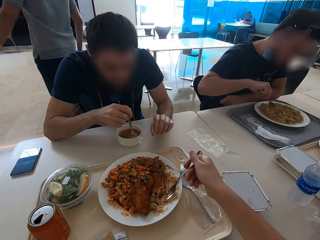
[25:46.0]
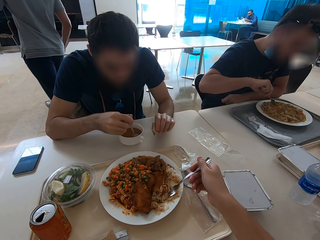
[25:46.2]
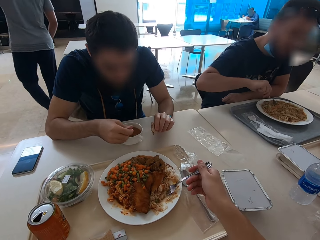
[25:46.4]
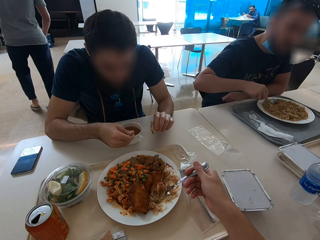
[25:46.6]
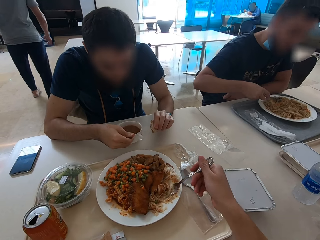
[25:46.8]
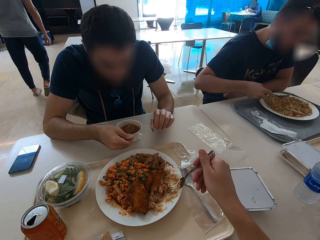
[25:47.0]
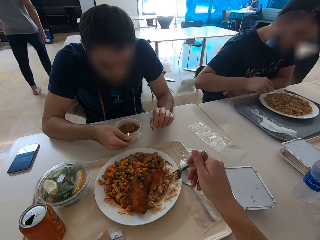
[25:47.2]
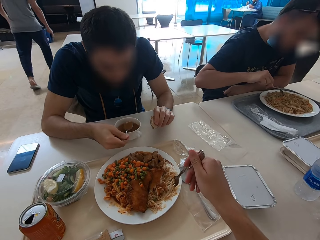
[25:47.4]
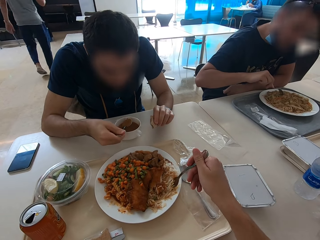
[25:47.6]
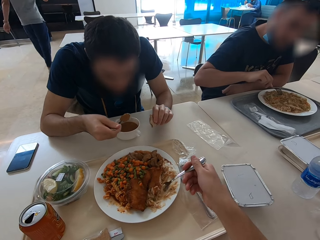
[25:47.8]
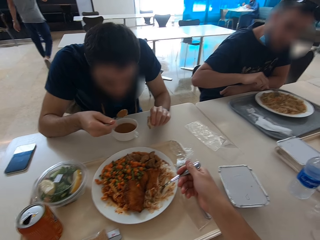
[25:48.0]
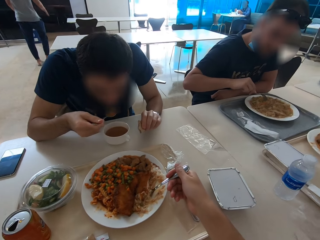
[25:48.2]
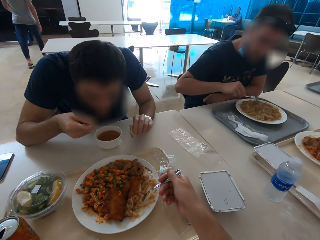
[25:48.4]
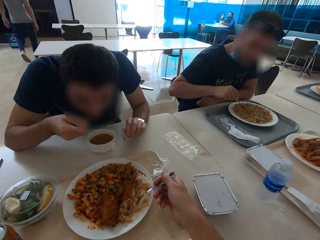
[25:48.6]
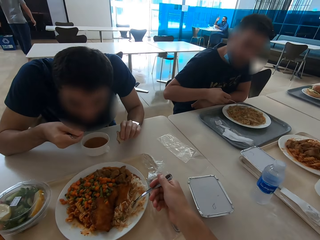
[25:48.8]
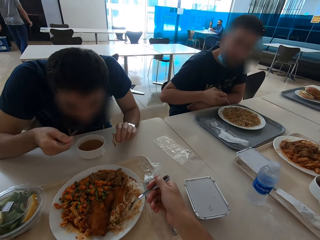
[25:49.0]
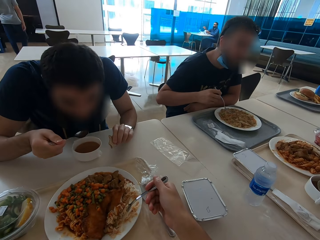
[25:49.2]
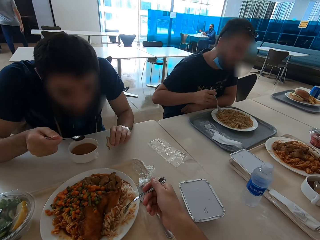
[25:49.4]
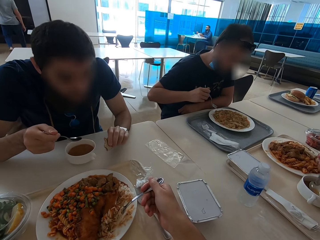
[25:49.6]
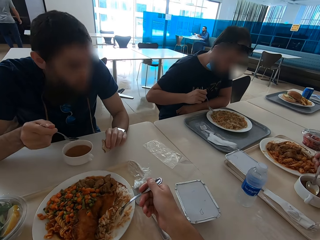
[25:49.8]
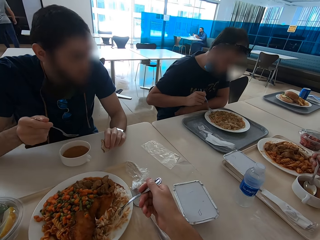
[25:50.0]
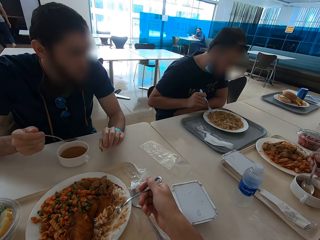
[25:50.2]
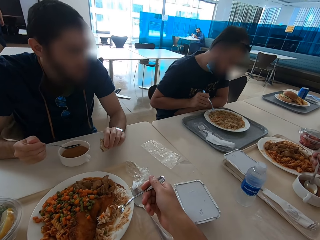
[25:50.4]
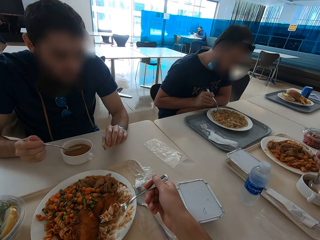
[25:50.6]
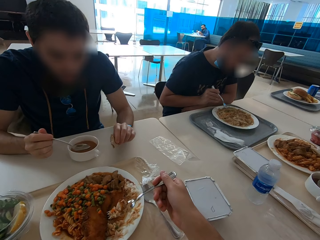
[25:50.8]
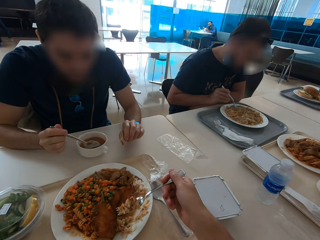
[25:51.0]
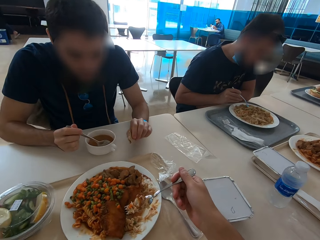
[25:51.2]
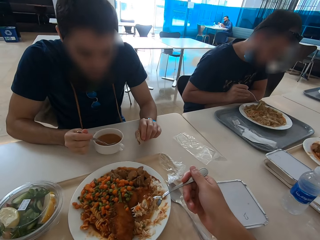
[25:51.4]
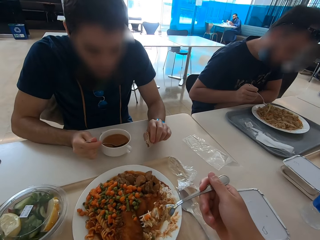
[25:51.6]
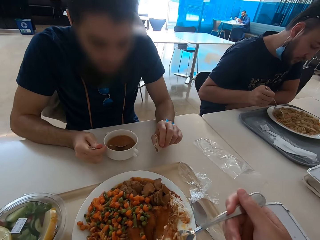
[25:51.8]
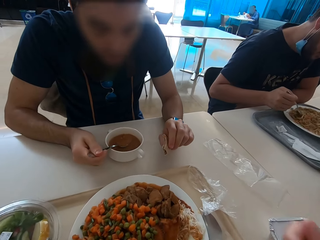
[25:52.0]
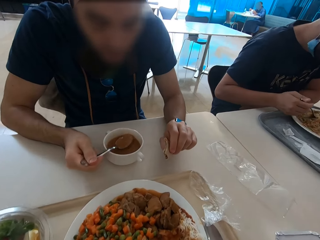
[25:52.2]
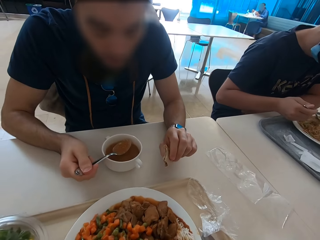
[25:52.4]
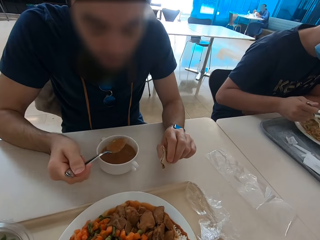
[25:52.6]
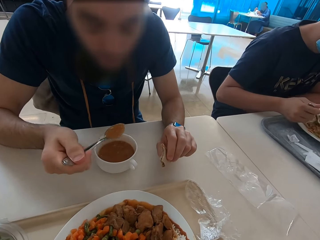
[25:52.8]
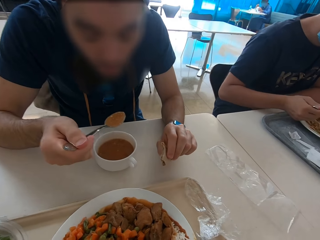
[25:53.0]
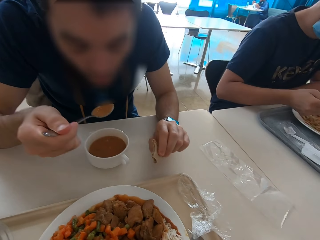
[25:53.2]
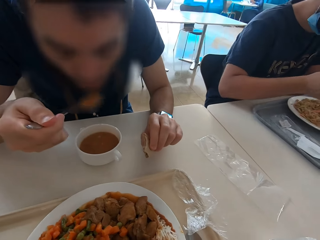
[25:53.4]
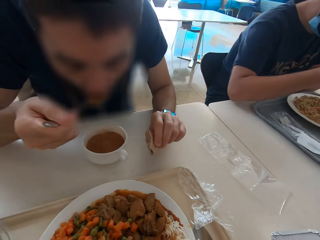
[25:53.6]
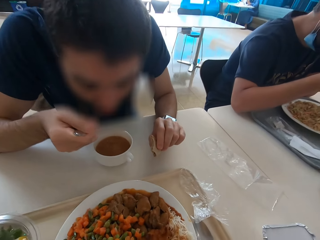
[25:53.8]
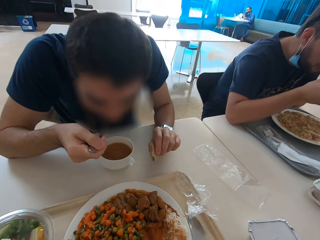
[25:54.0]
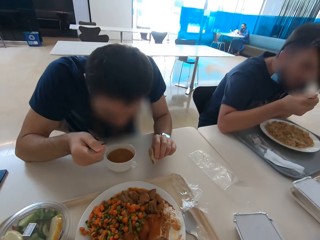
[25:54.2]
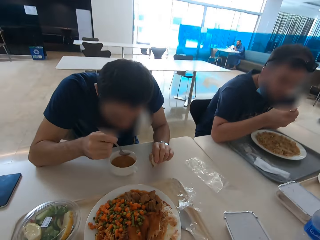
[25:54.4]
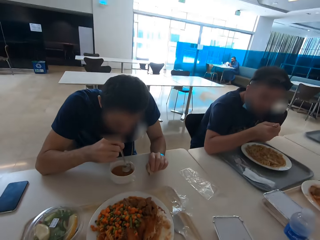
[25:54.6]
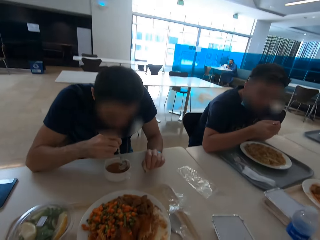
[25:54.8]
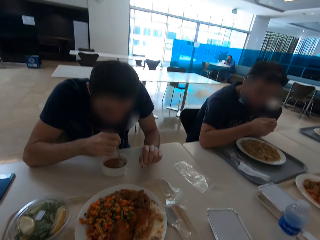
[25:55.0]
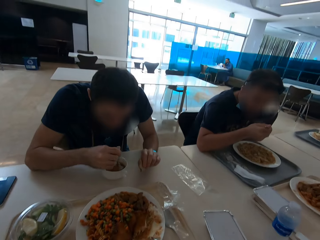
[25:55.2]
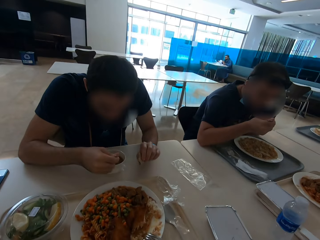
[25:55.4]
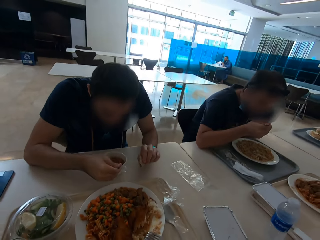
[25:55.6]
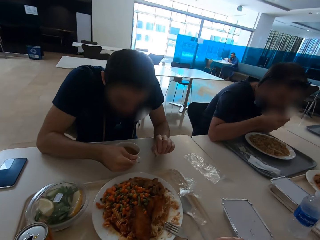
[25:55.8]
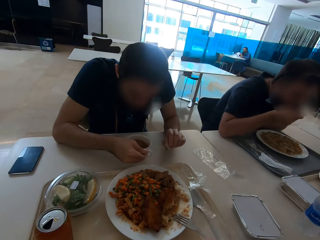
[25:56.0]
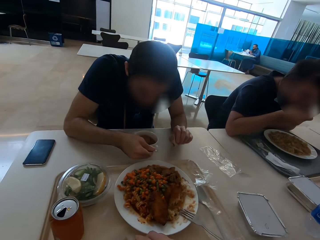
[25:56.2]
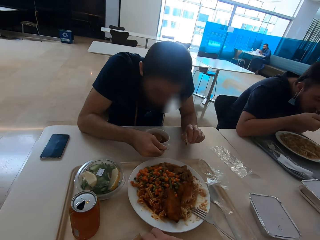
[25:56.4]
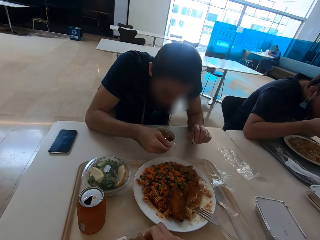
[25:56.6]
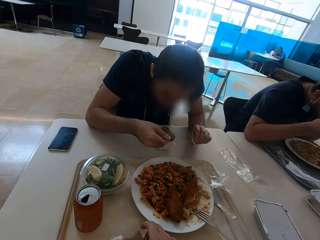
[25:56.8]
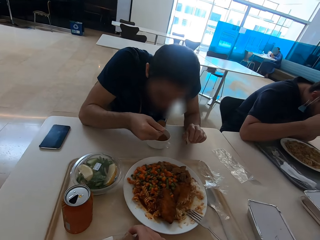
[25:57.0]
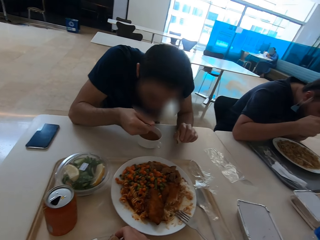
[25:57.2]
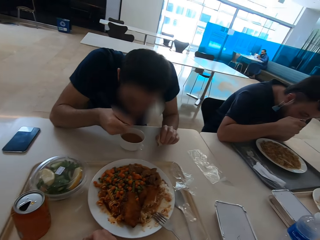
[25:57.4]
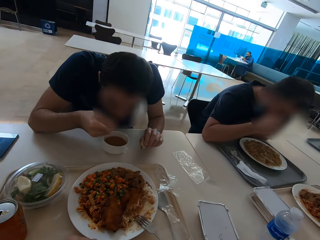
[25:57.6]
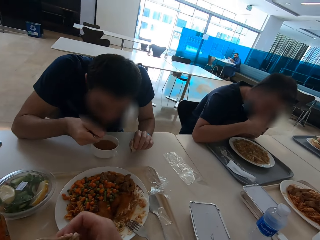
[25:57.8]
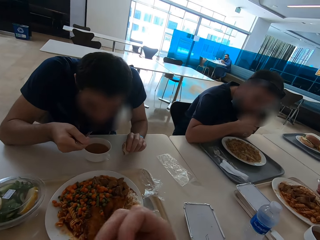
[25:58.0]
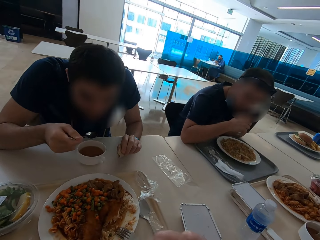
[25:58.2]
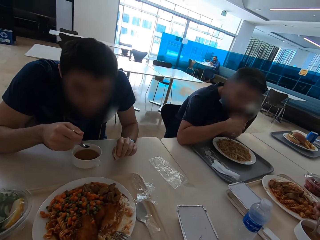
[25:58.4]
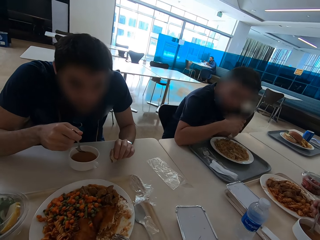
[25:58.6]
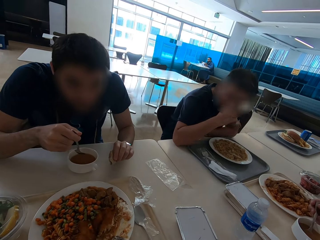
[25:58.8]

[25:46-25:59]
The camera wearer eats. A man eats food. The camera wearer eats food. The man eats food. The camera wearer puts the fork on the plate. They eat a tortilla.

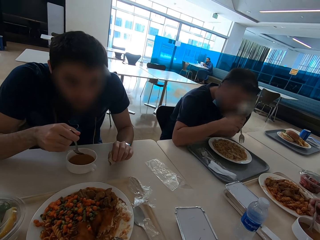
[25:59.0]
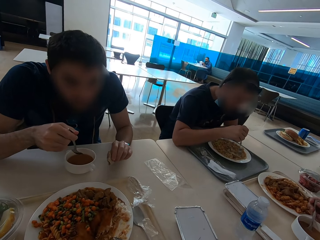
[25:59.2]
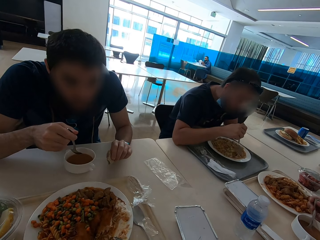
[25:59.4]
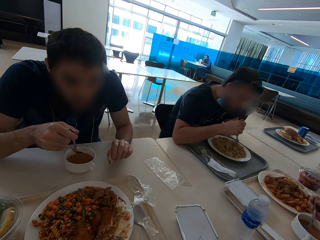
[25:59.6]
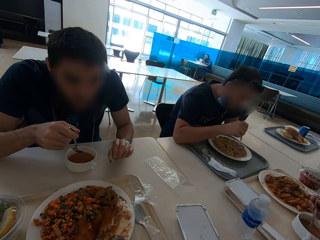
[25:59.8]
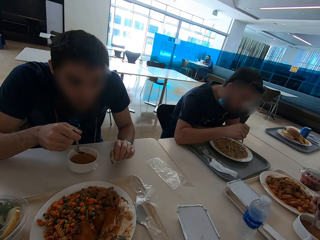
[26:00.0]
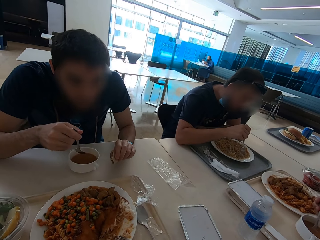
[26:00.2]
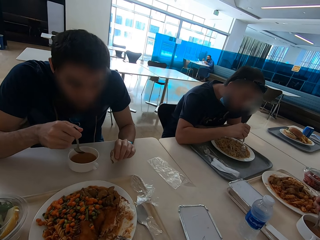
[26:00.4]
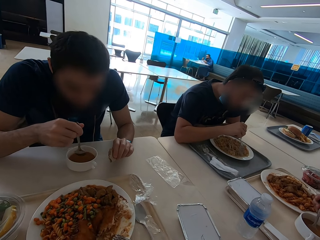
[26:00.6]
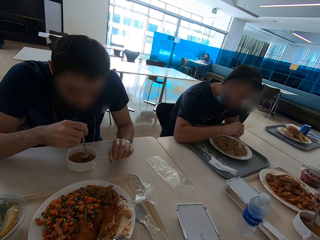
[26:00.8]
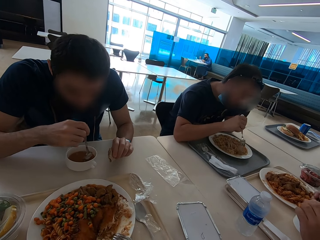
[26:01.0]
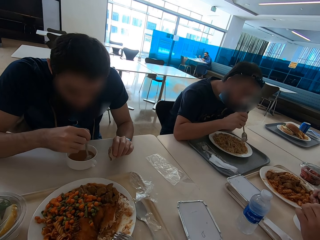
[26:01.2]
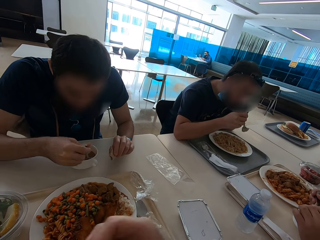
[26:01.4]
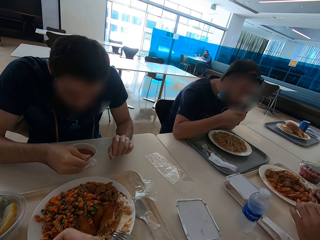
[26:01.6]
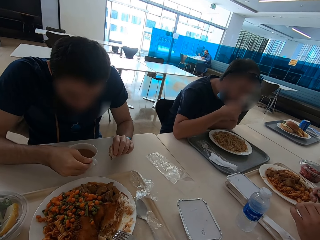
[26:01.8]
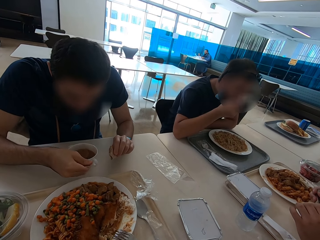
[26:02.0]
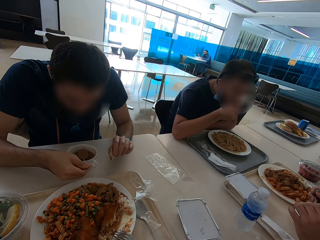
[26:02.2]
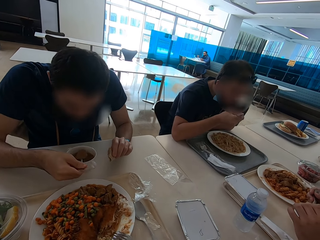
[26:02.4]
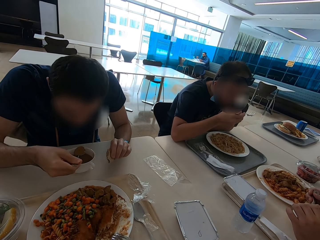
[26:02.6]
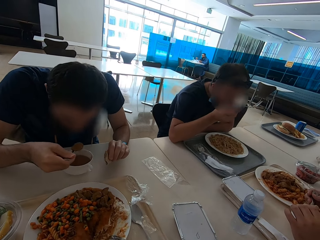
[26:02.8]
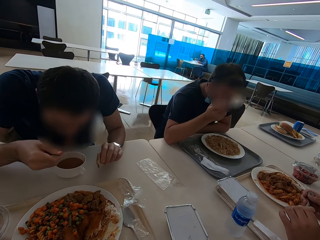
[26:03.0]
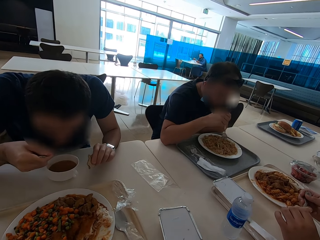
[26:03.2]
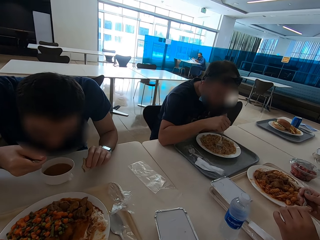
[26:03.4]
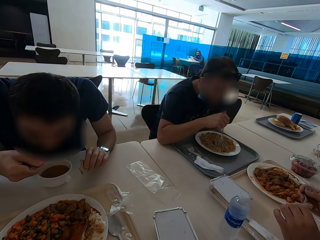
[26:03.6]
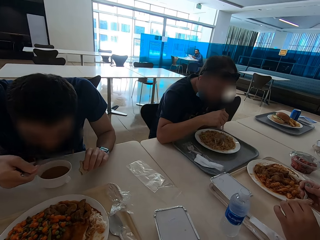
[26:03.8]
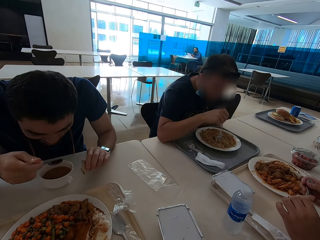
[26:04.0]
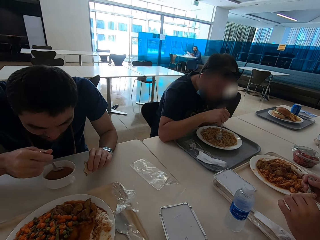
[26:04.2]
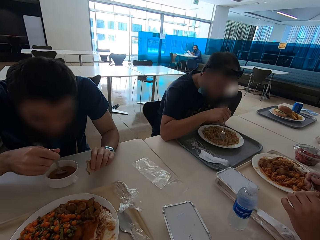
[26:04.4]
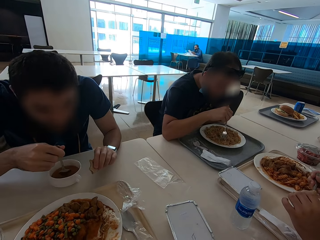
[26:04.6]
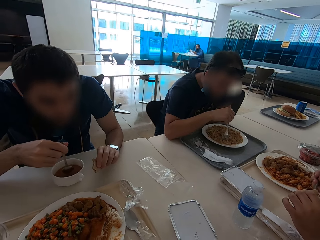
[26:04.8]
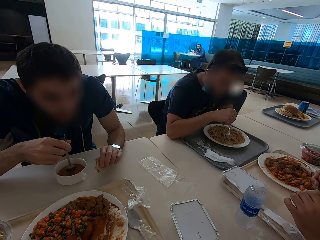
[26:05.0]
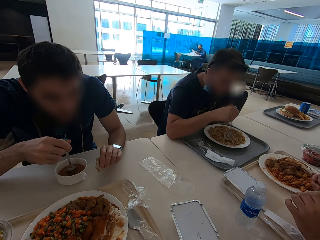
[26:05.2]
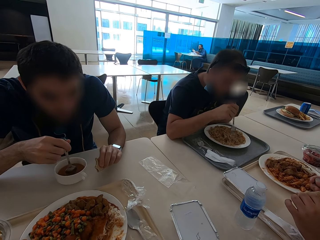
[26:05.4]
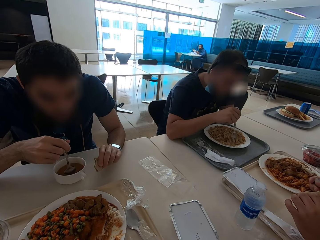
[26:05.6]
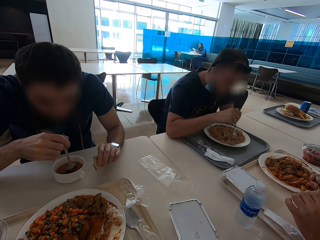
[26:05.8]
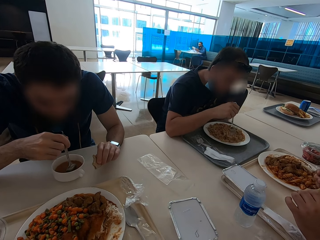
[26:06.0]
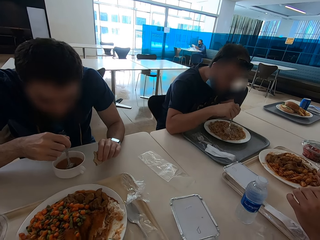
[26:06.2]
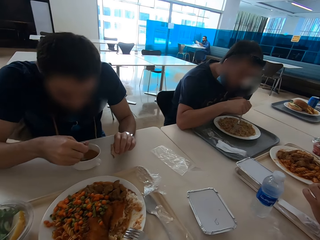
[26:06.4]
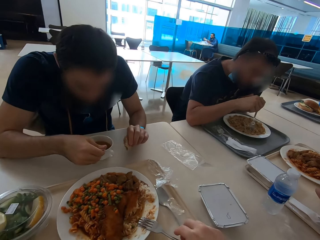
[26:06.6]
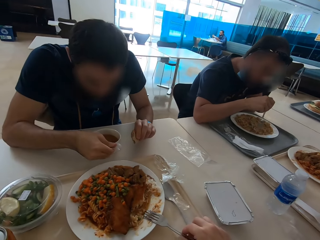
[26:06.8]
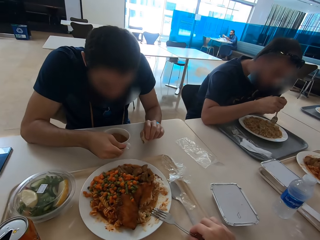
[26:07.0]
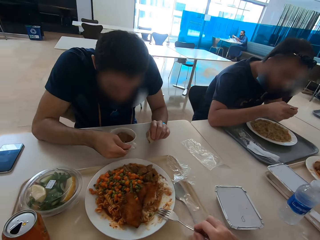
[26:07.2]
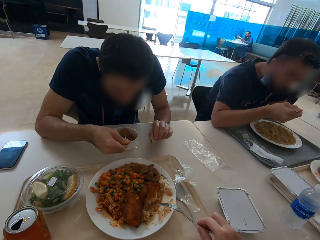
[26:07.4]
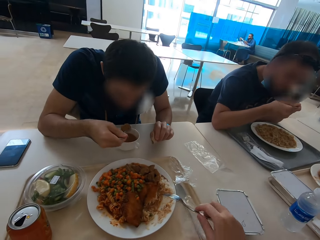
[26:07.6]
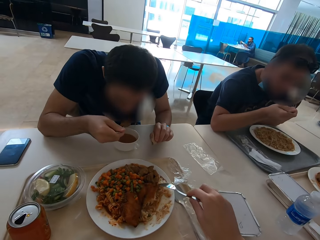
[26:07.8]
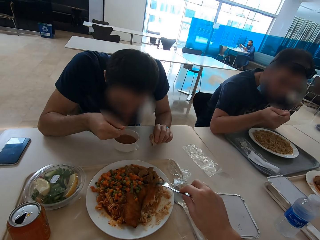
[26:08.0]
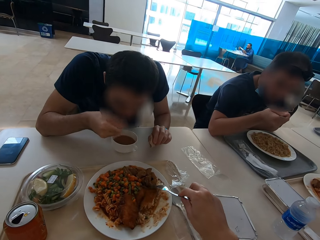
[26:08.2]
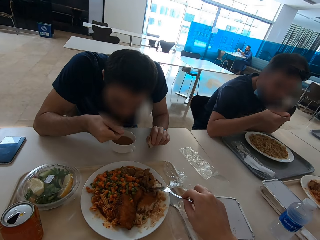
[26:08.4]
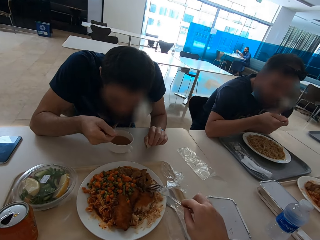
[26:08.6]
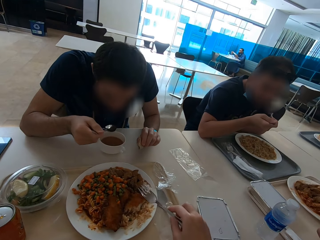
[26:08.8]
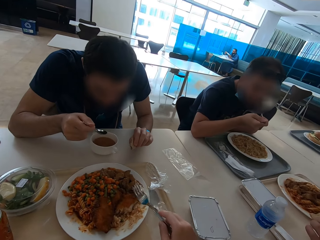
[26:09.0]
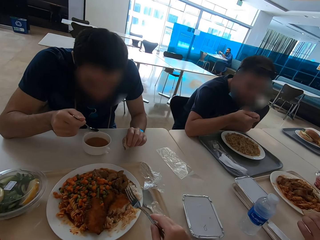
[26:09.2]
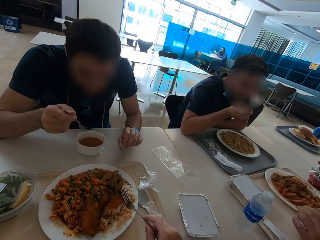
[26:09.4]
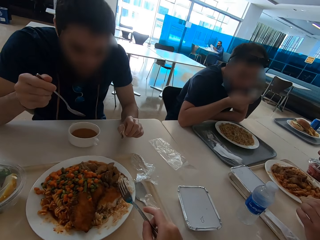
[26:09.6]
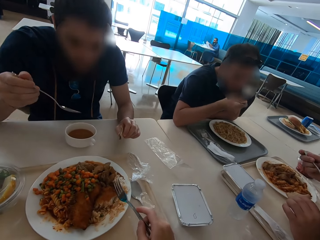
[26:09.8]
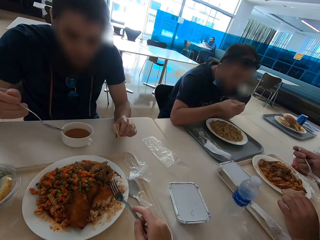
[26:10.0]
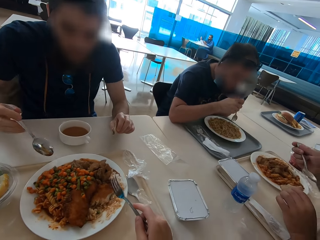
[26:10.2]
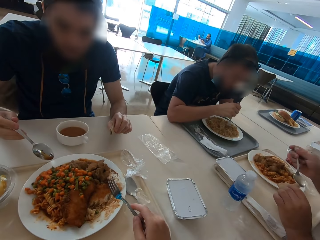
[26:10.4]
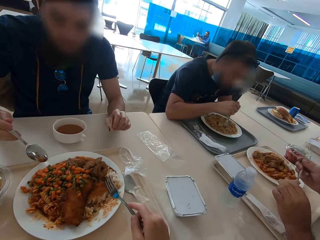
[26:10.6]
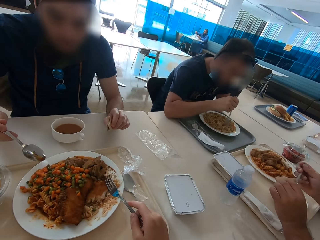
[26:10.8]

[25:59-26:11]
A man eats food. Another man eats food. The camera wearer picks up the fork. The other man eats food.
